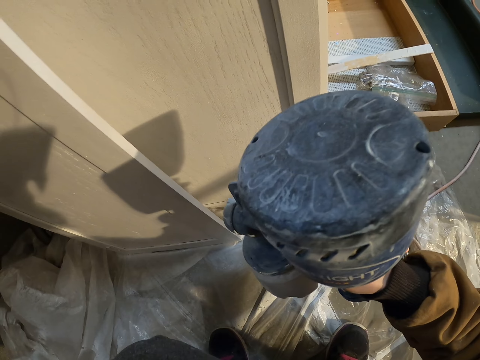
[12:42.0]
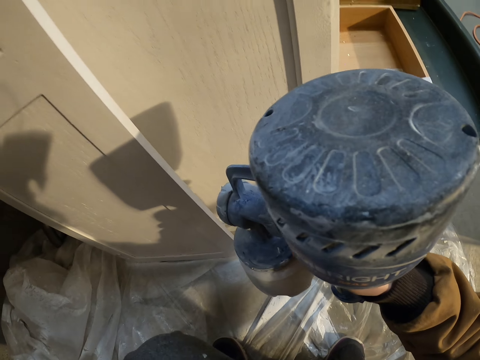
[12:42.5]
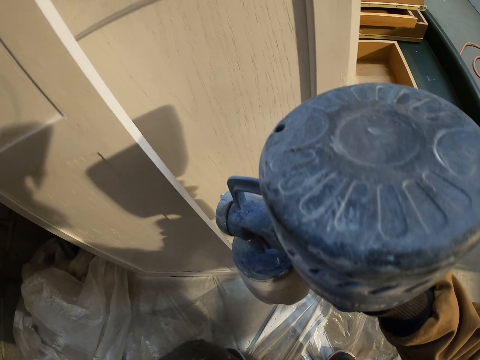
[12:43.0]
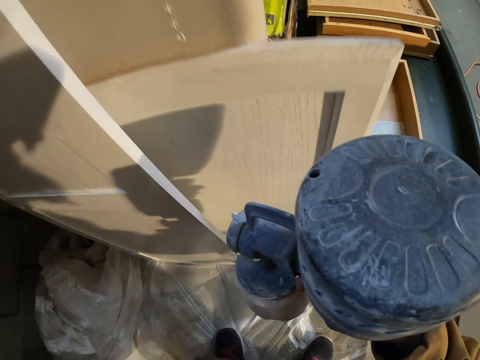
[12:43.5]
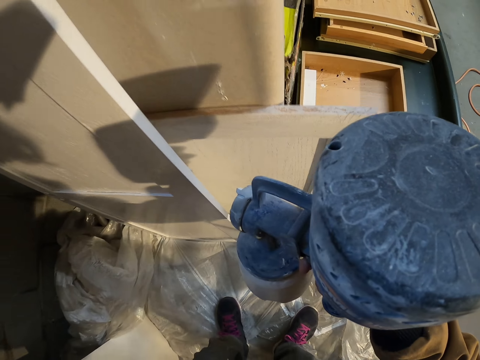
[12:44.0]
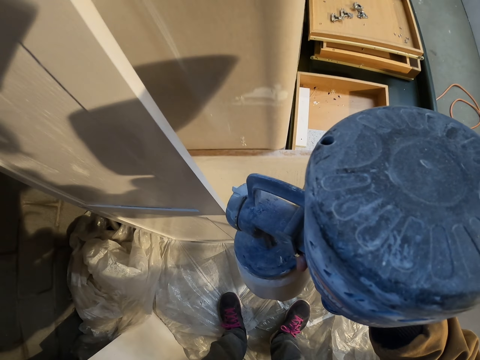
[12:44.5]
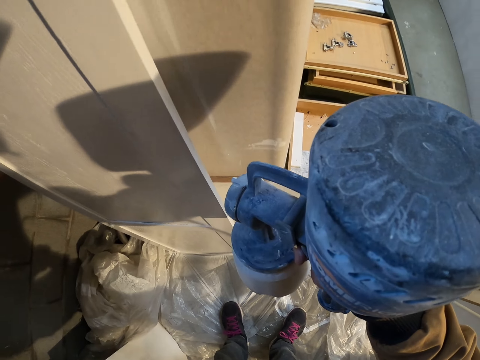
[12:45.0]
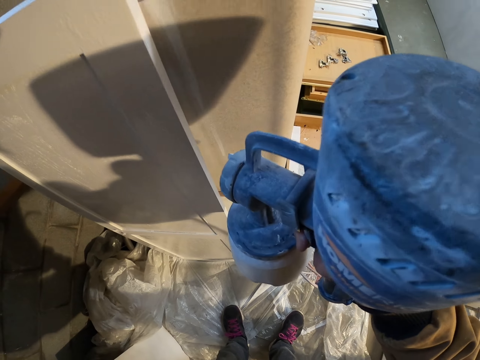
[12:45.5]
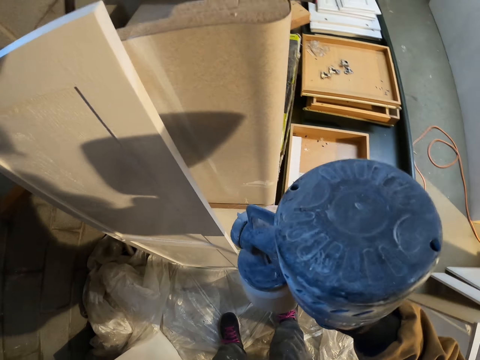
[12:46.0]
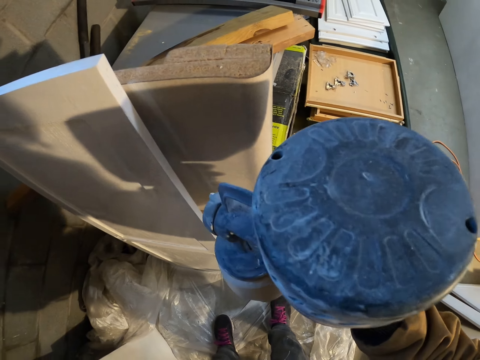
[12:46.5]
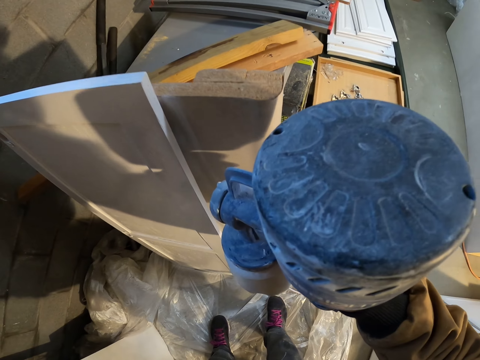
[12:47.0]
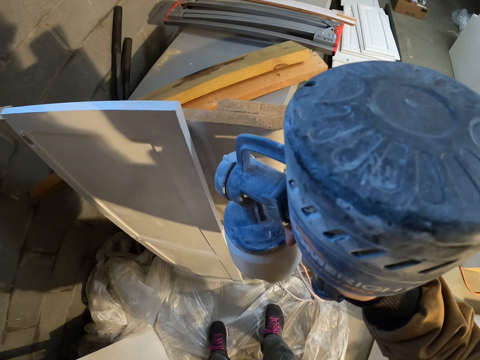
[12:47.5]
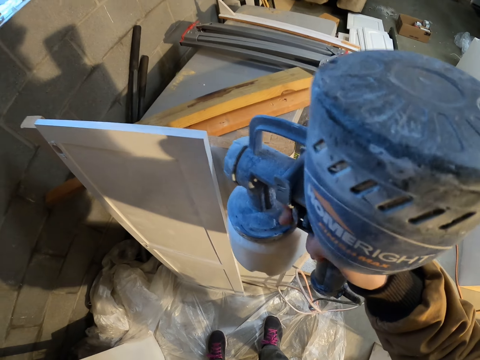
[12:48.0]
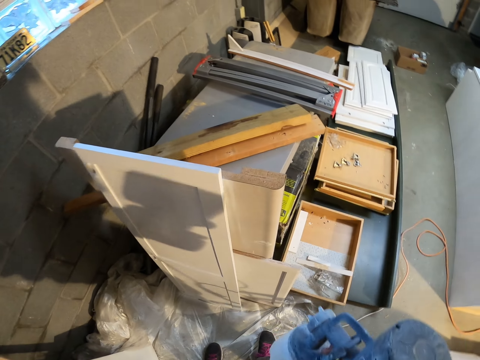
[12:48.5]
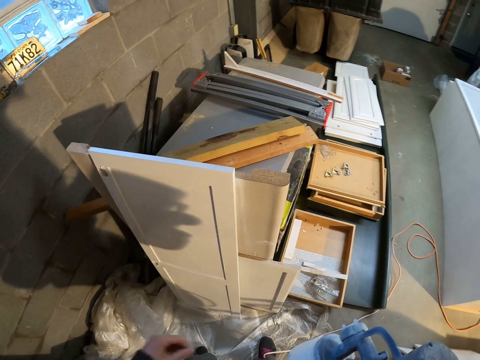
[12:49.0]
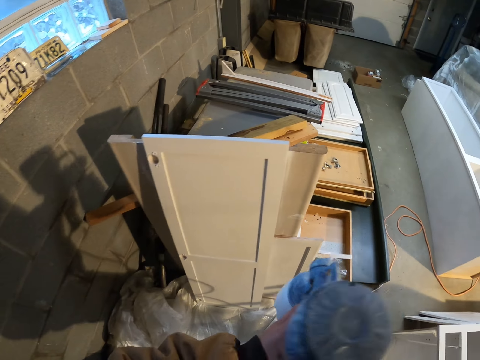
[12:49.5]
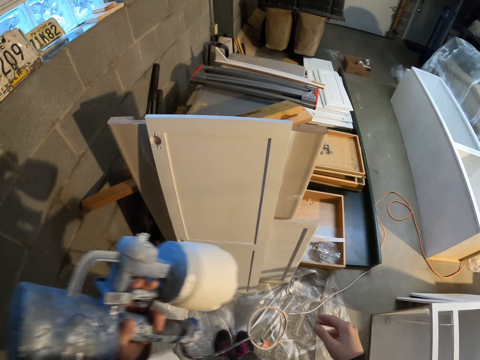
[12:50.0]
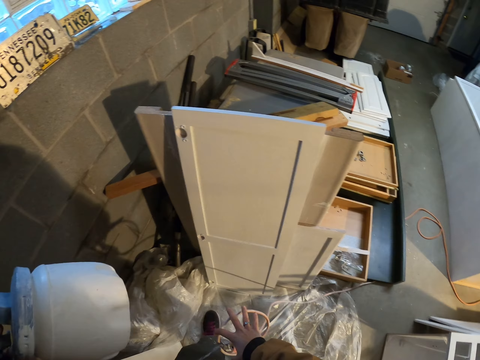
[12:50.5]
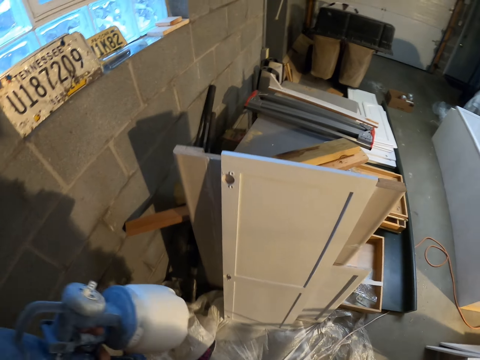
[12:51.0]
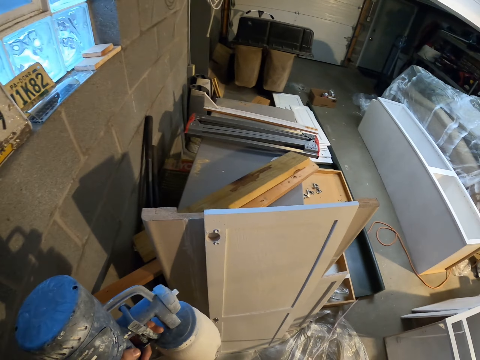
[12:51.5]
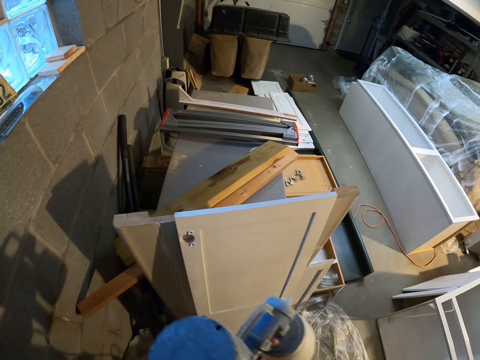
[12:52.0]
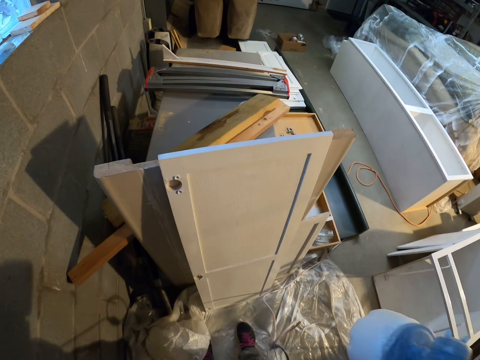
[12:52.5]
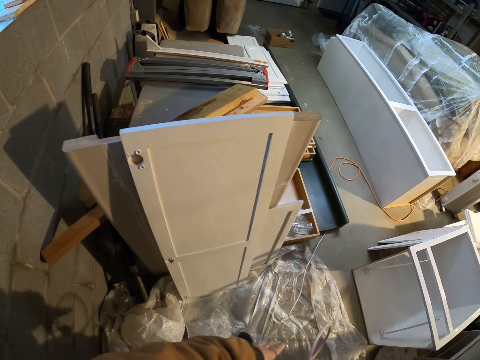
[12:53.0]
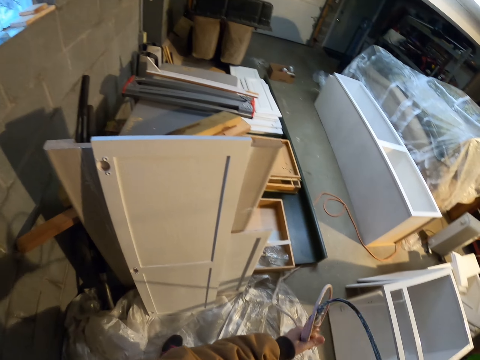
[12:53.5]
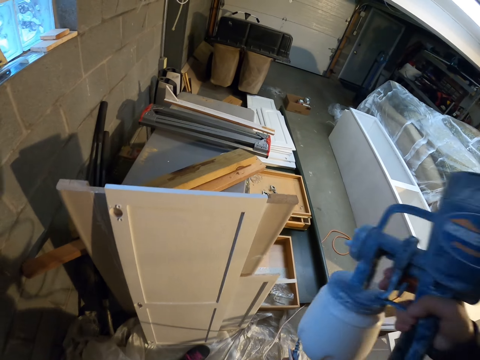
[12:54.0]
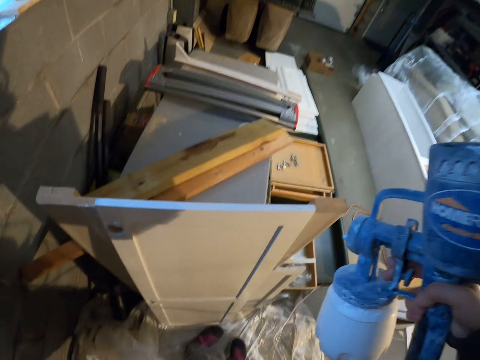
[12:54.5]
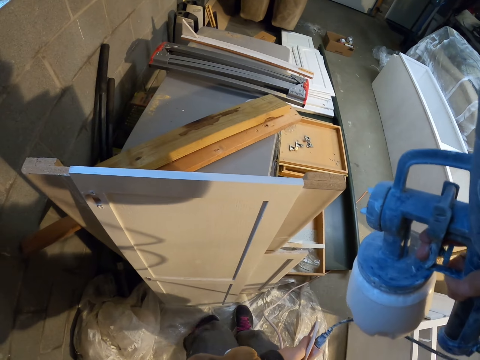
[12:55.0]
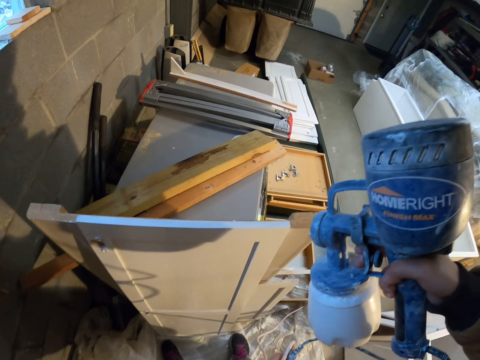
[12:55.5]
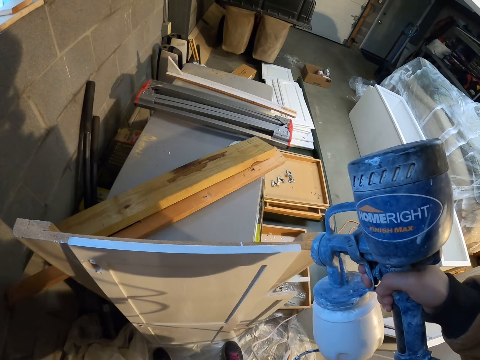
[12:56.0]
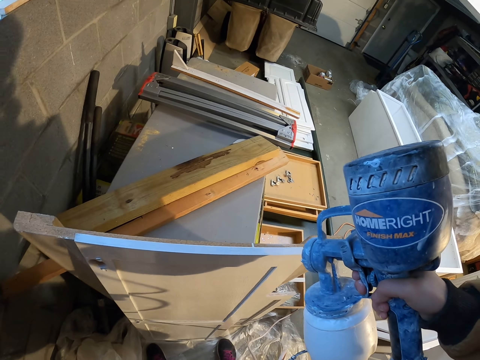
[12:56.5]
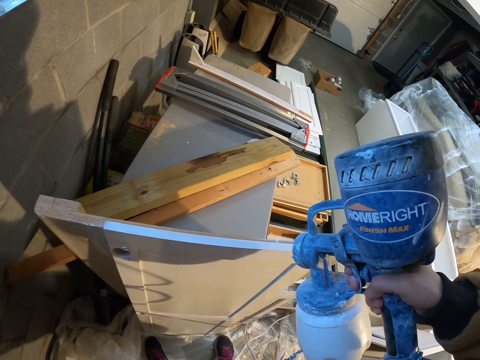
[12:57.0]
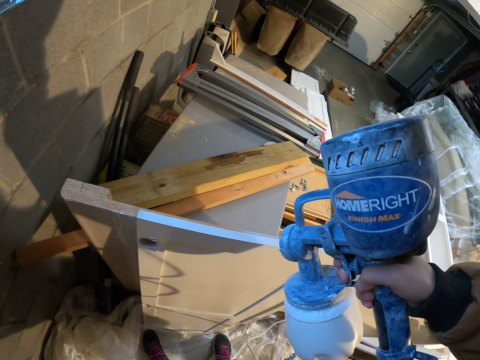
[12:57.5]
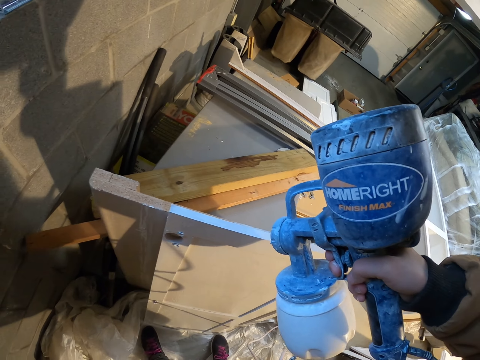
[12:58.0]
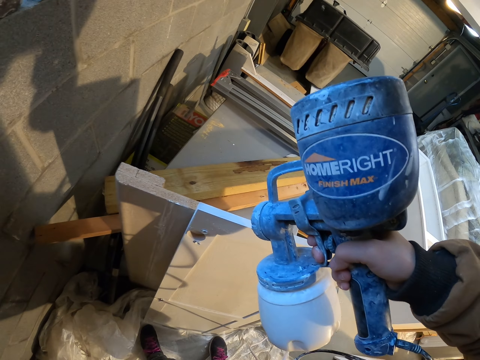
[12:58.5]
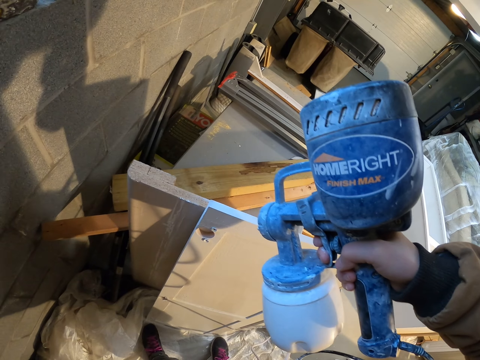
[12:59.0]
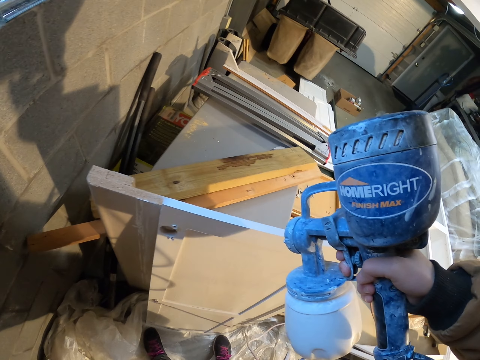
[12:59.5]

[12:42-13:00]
The camera wearer passes the paint sprayer to the left hand. They hold the paint sprayer cable. They pass the paint sprayer to the right hand. They lift the paint sprayer. They drop the paint sprayer cable. They paint the cabinet door with the paint sprayer.

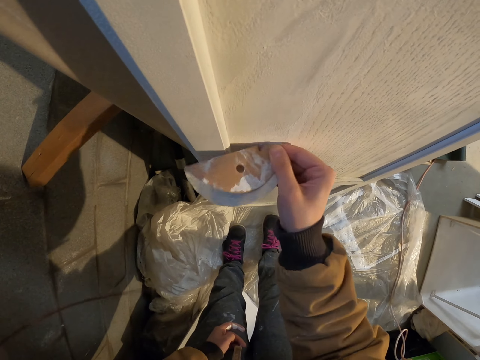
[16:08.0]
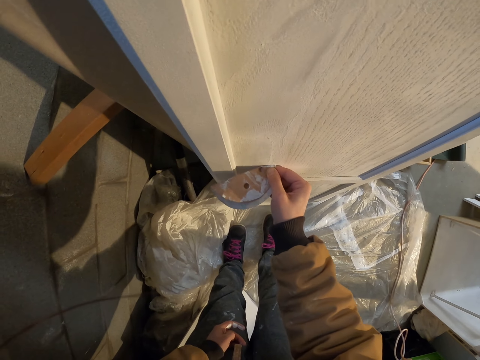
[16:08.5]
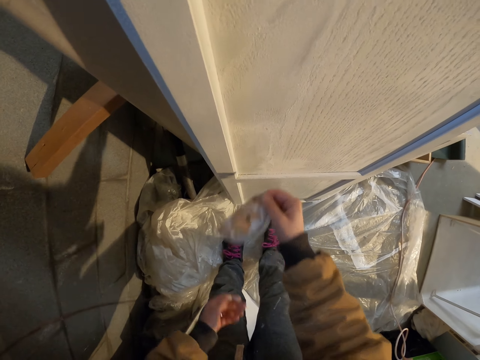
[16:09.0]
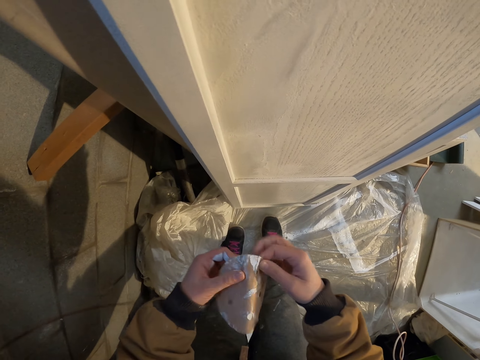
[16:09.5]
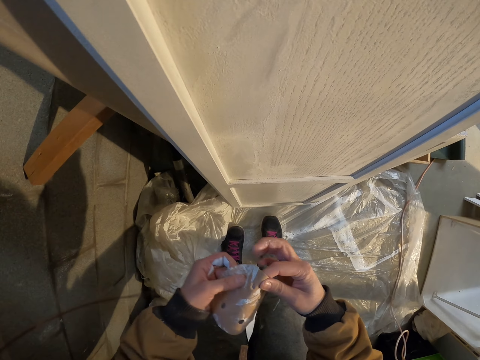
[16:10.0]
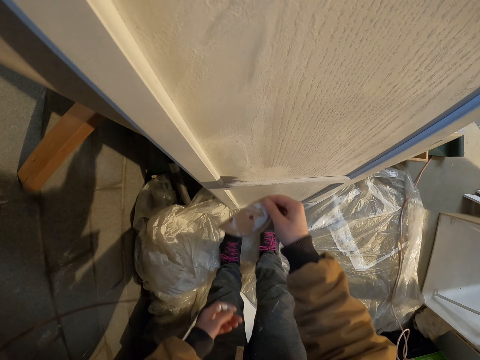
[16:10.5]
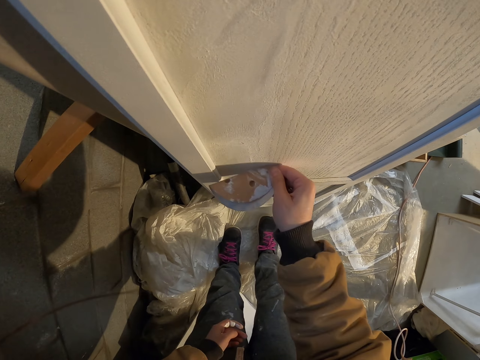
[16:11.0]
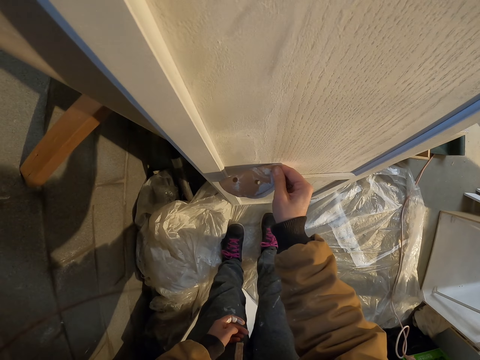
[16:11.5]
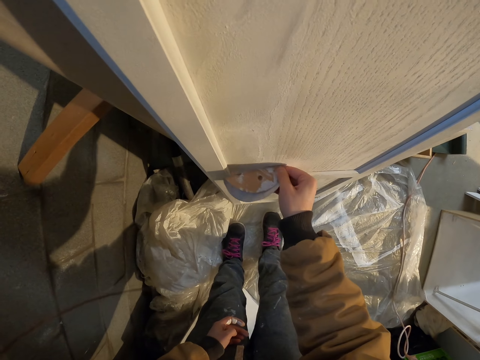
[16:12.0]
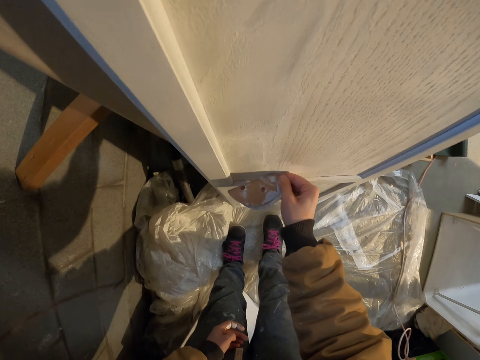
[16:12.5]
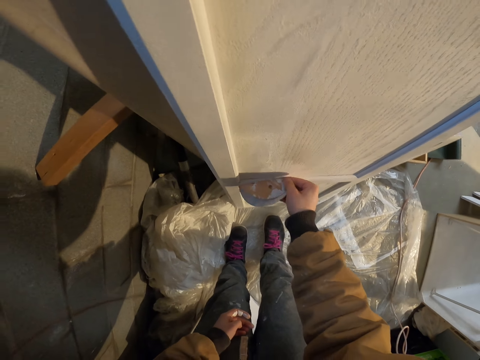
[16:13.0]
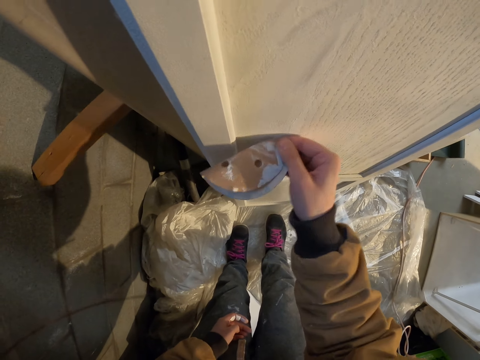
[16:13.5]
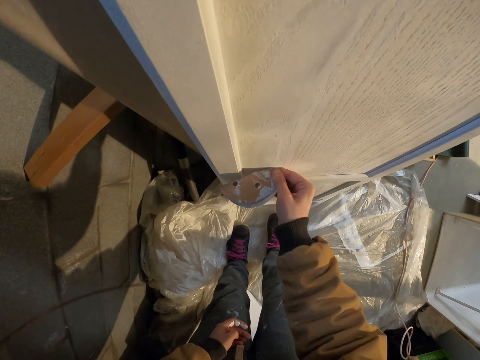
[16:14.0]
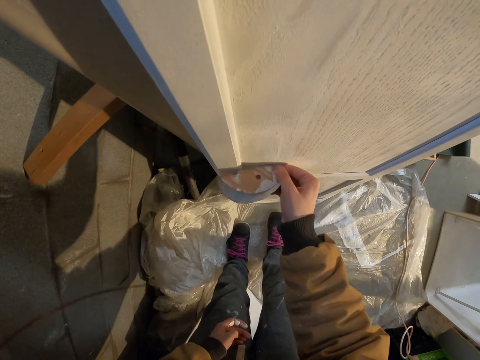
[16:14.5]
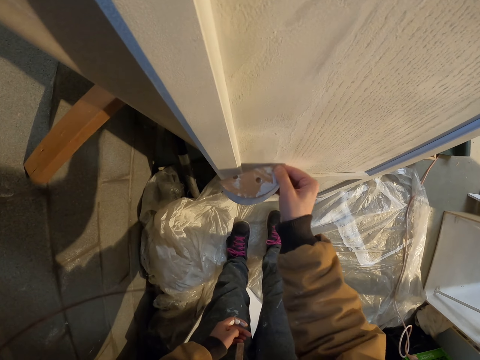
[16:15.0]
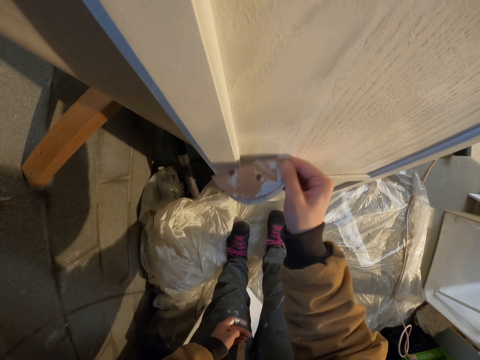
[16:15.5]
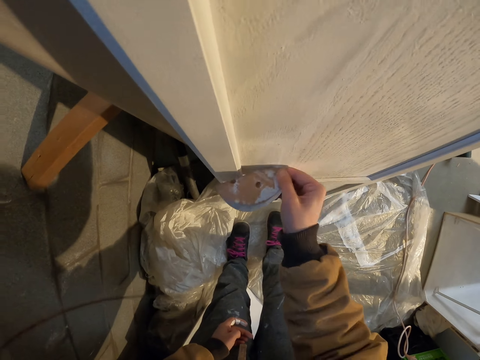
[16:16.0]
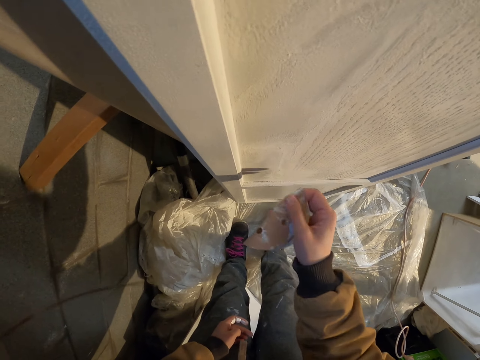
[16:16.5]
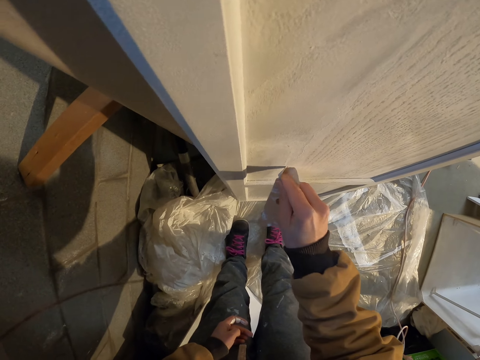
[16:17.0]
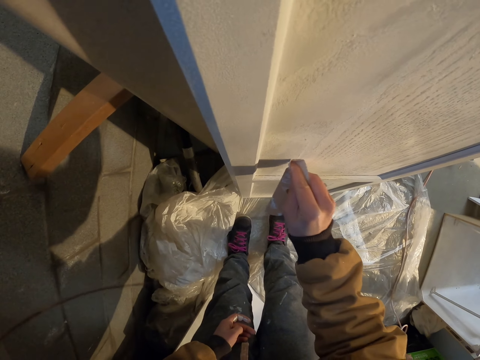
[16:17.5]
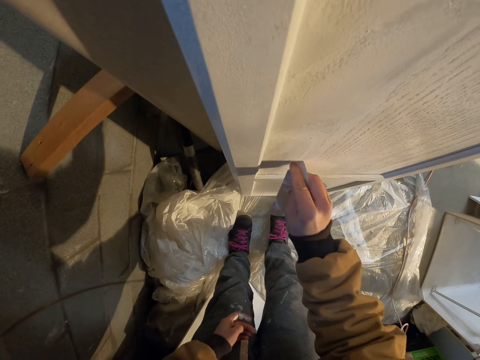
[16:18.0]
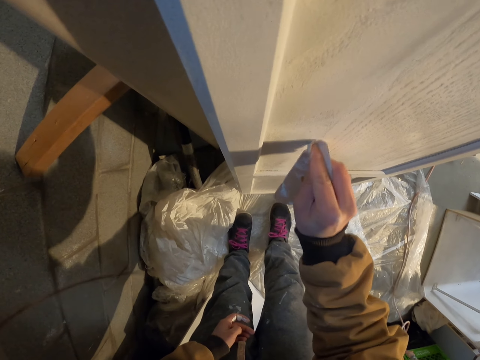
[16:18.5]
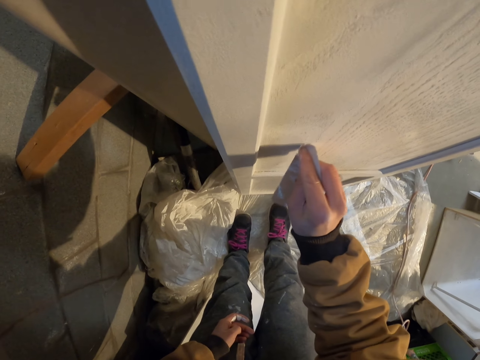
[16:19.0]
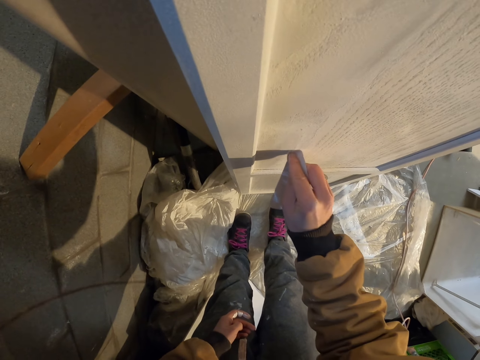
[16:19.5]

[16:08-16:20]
The camera wearer adjusts the paper. They unfold the paper. They fold the paper. They wipe the door or board with the paper.
